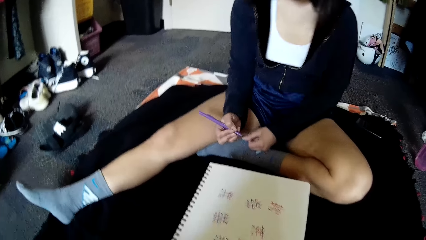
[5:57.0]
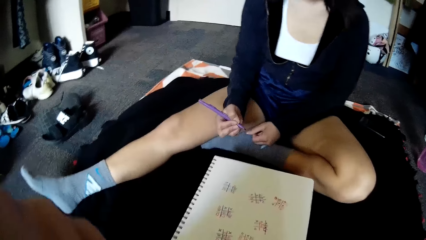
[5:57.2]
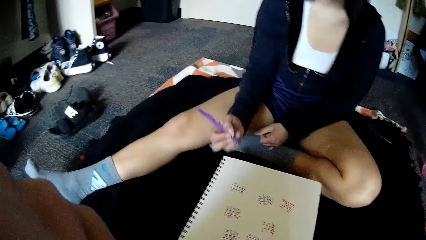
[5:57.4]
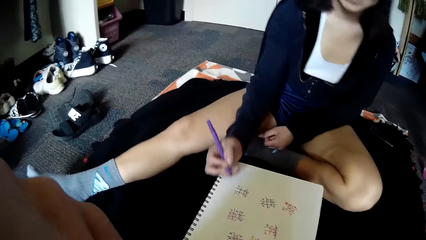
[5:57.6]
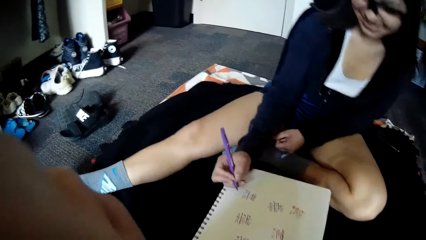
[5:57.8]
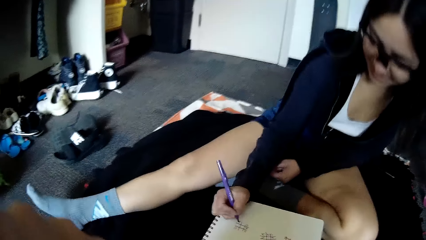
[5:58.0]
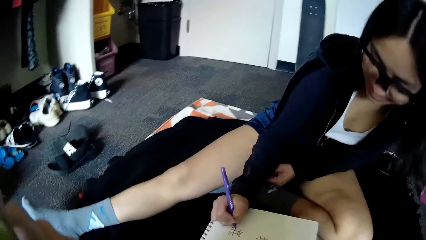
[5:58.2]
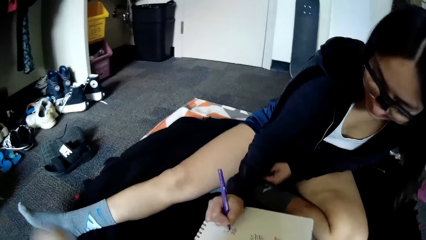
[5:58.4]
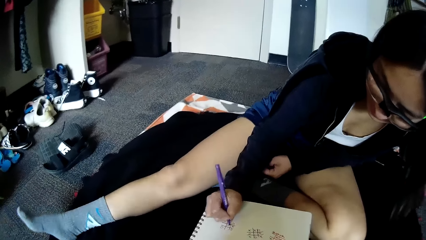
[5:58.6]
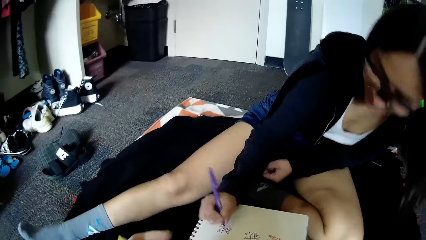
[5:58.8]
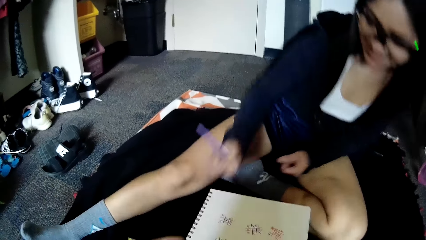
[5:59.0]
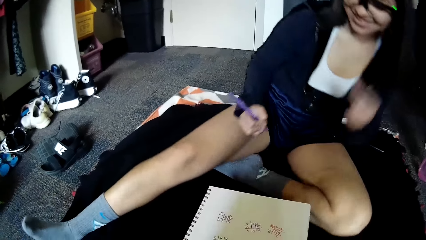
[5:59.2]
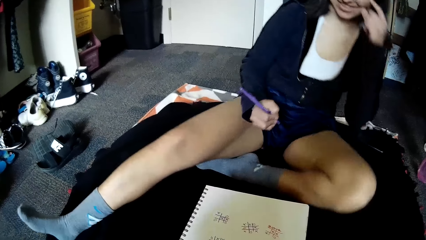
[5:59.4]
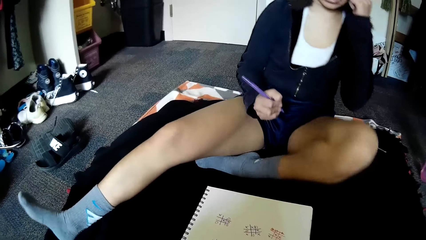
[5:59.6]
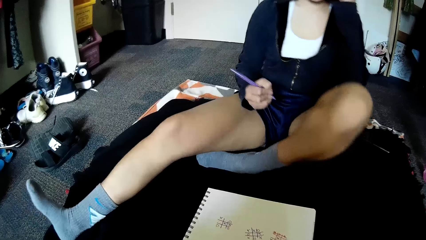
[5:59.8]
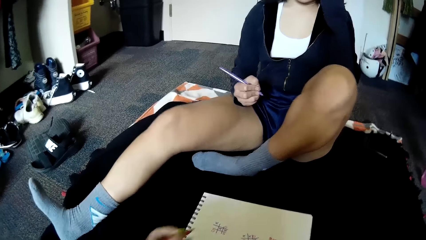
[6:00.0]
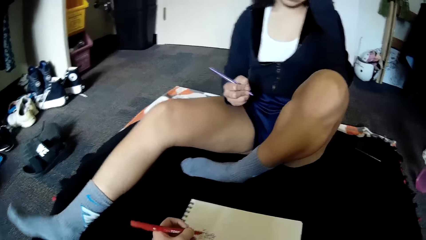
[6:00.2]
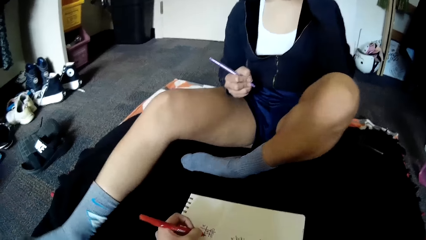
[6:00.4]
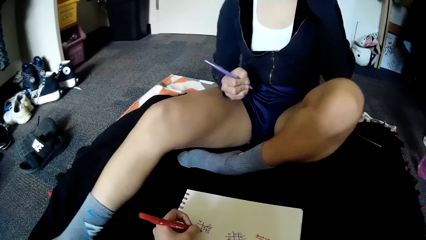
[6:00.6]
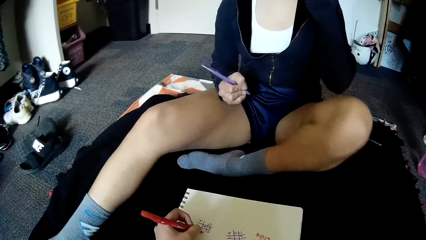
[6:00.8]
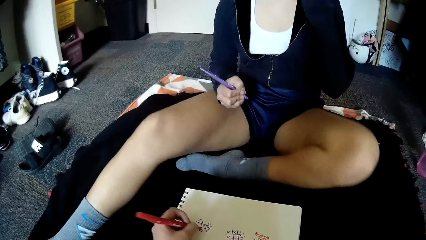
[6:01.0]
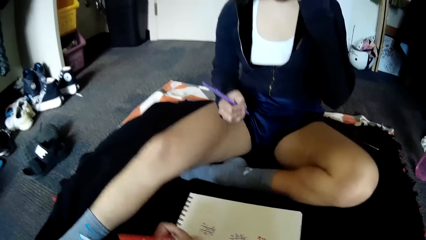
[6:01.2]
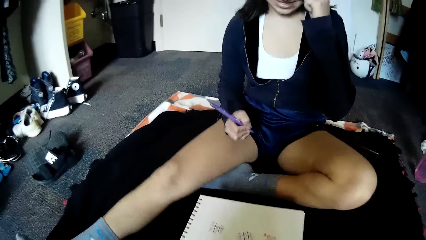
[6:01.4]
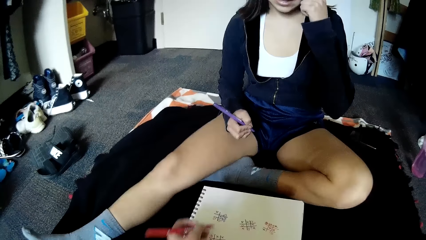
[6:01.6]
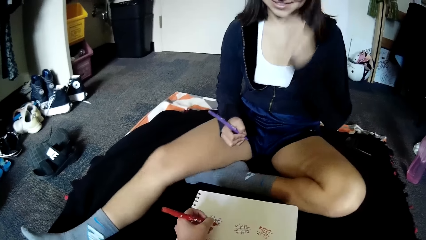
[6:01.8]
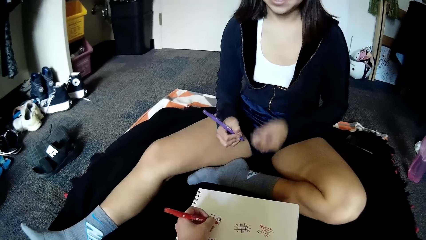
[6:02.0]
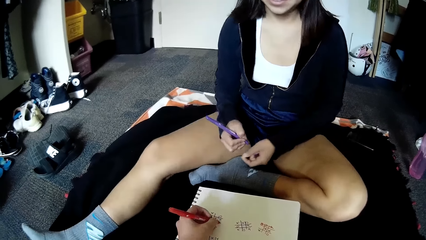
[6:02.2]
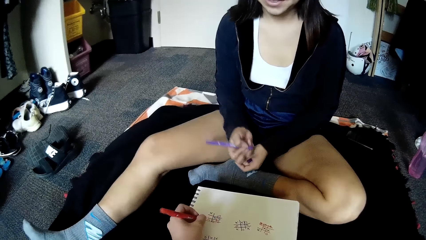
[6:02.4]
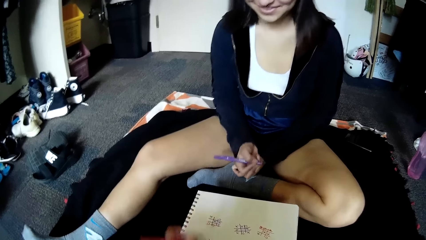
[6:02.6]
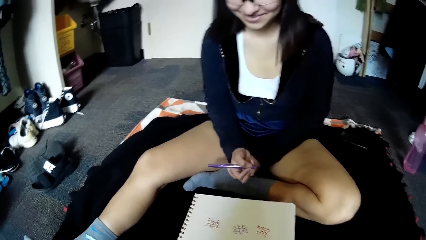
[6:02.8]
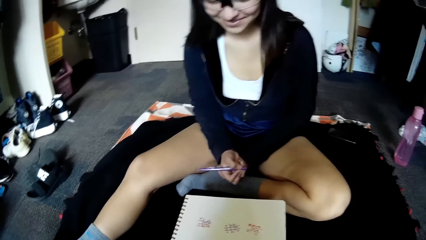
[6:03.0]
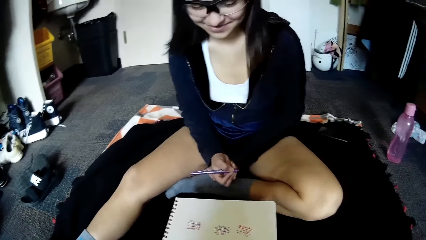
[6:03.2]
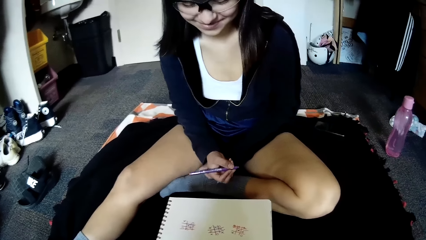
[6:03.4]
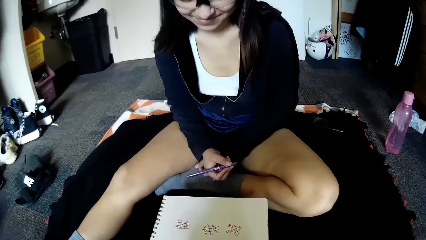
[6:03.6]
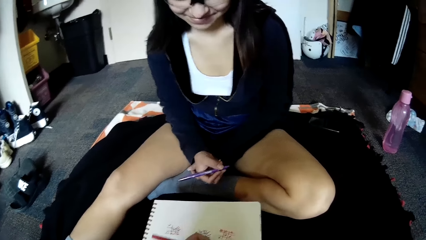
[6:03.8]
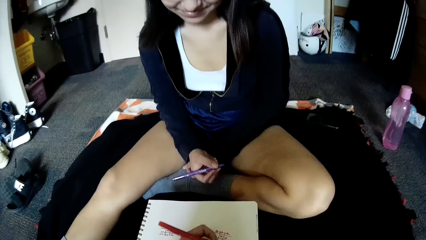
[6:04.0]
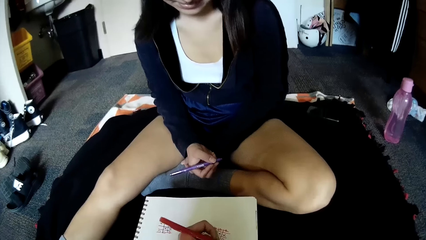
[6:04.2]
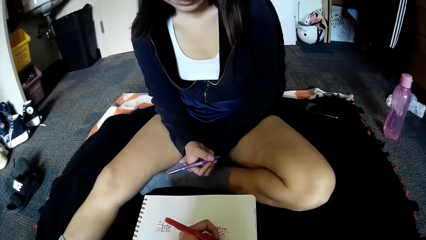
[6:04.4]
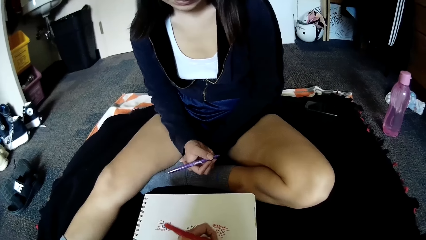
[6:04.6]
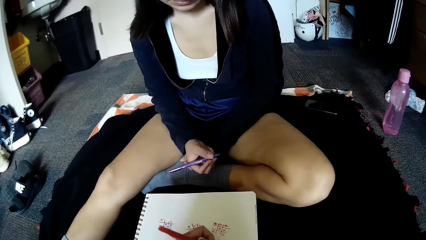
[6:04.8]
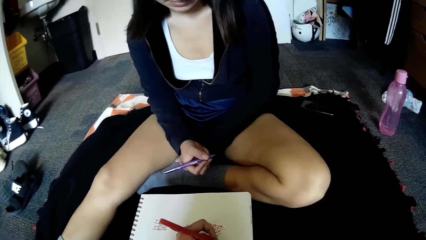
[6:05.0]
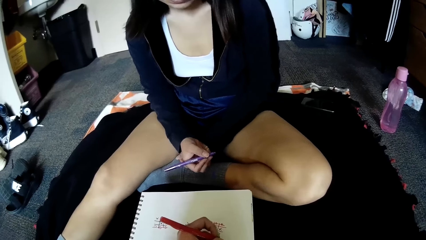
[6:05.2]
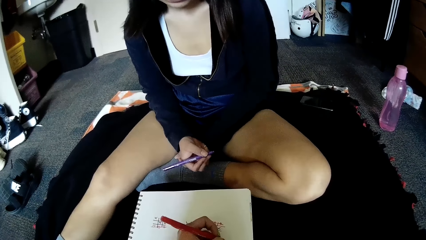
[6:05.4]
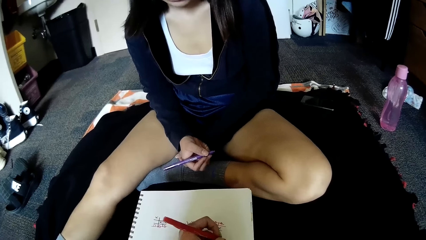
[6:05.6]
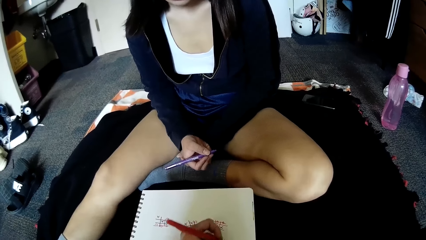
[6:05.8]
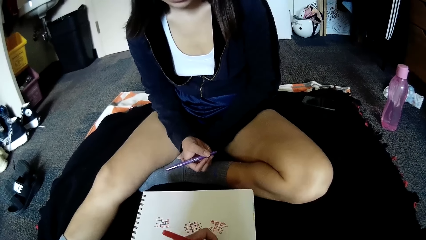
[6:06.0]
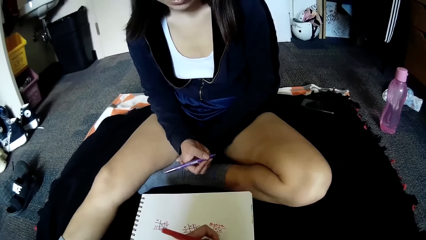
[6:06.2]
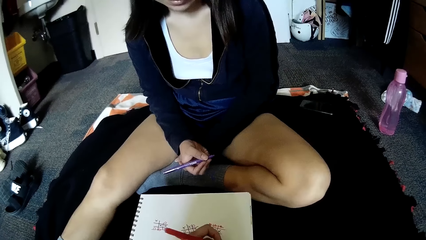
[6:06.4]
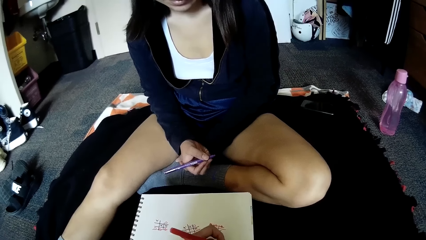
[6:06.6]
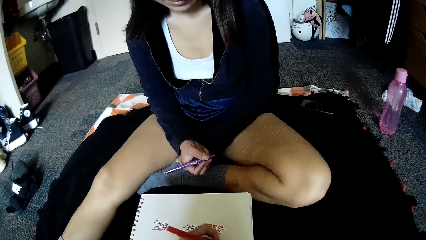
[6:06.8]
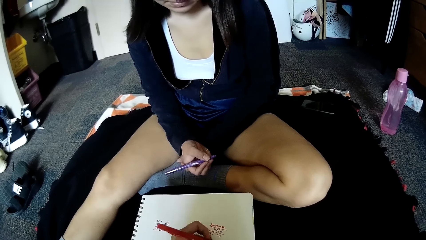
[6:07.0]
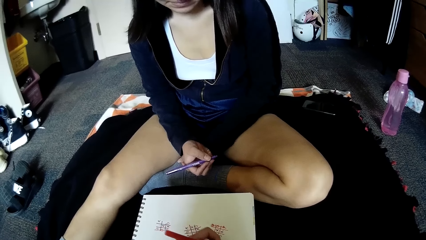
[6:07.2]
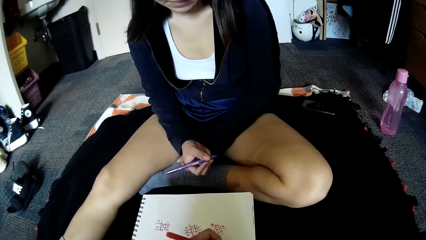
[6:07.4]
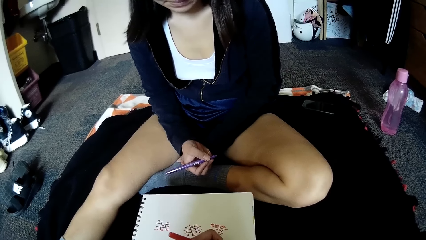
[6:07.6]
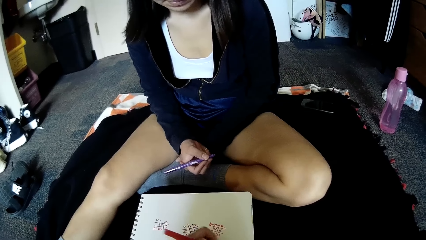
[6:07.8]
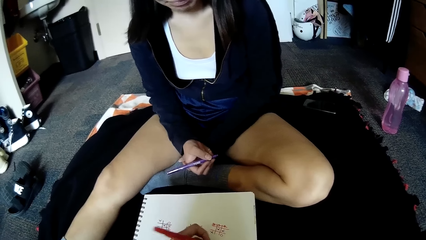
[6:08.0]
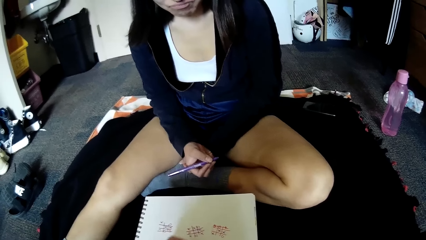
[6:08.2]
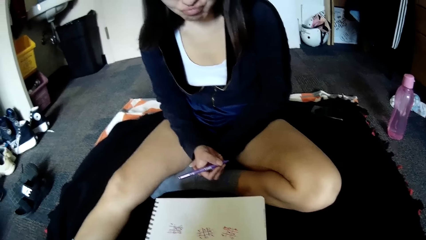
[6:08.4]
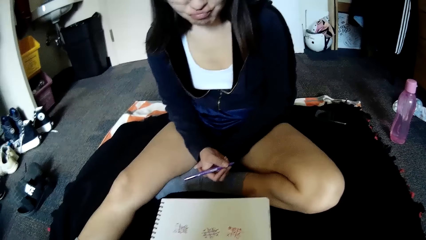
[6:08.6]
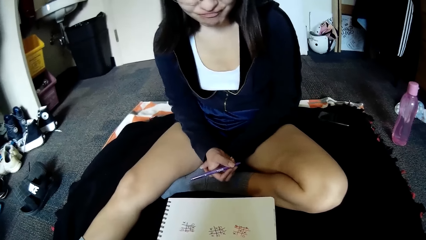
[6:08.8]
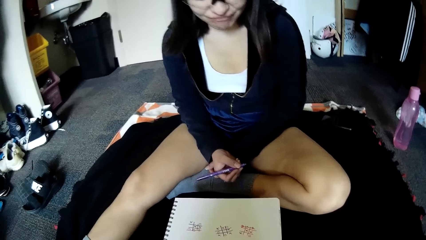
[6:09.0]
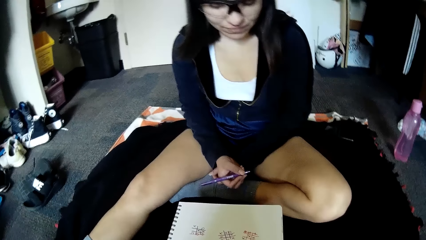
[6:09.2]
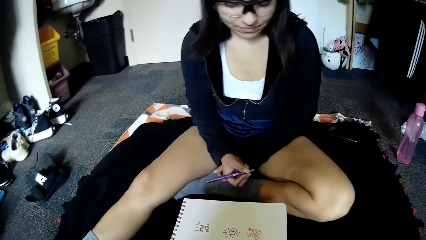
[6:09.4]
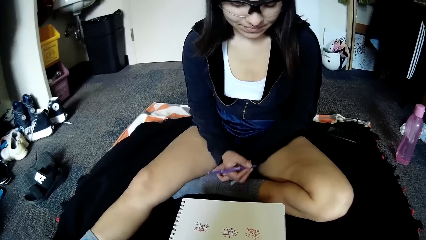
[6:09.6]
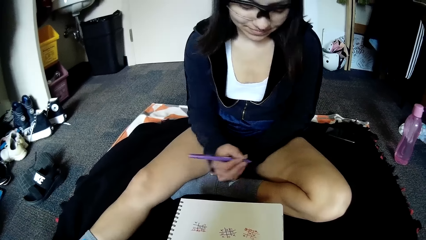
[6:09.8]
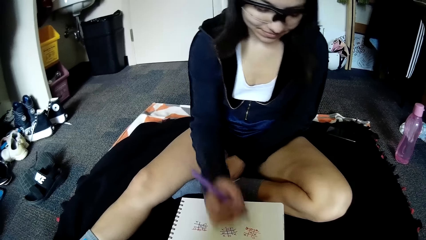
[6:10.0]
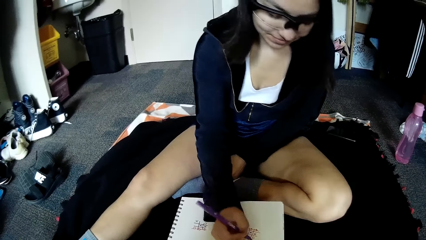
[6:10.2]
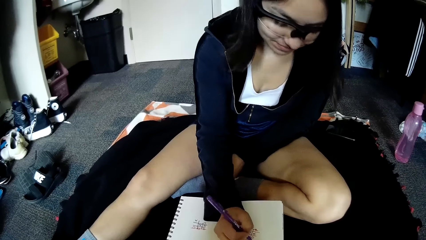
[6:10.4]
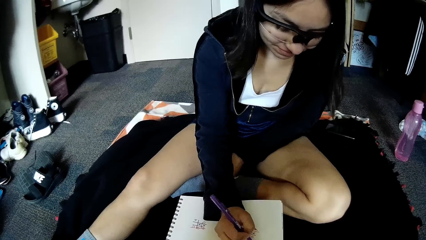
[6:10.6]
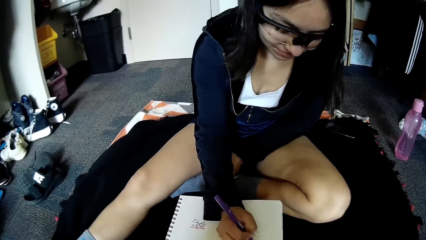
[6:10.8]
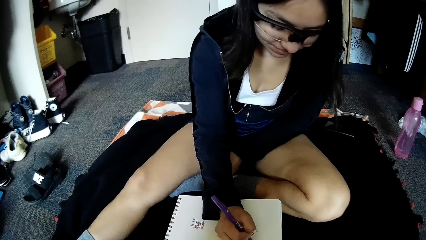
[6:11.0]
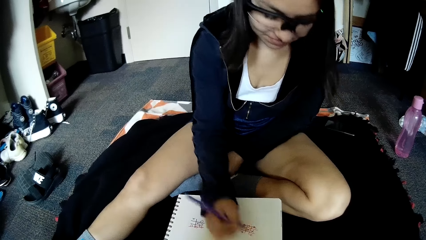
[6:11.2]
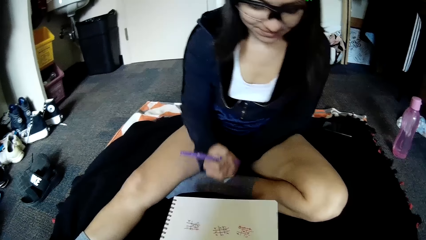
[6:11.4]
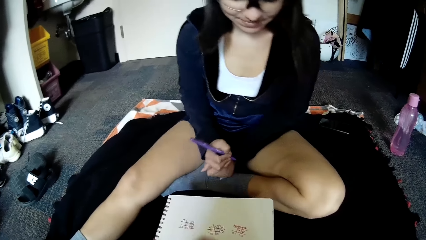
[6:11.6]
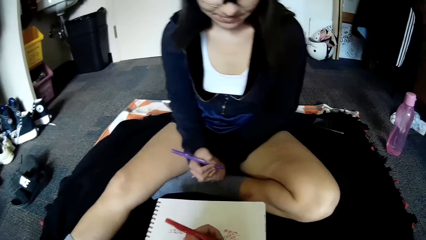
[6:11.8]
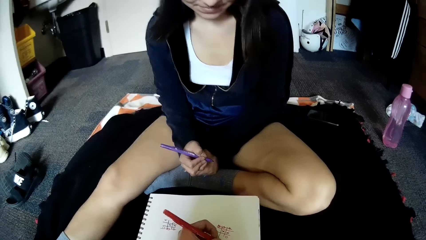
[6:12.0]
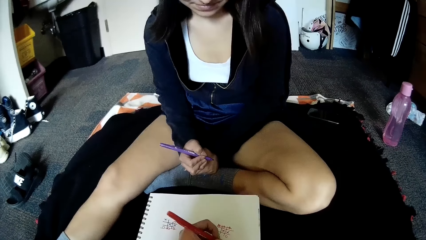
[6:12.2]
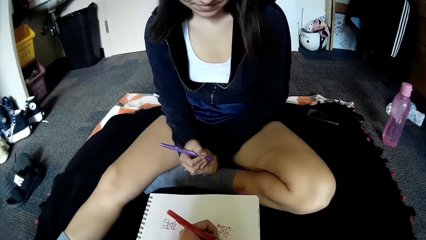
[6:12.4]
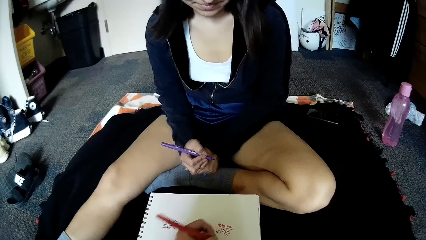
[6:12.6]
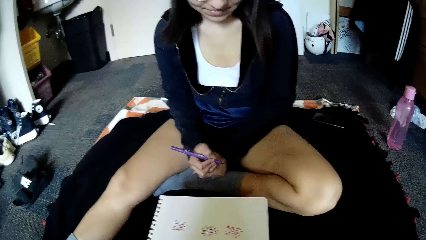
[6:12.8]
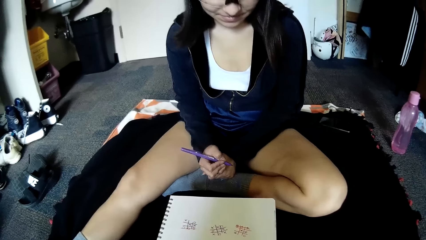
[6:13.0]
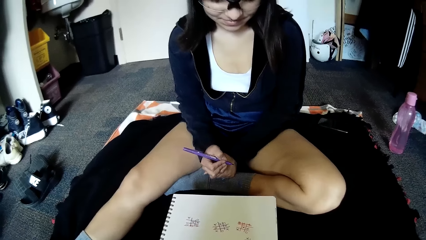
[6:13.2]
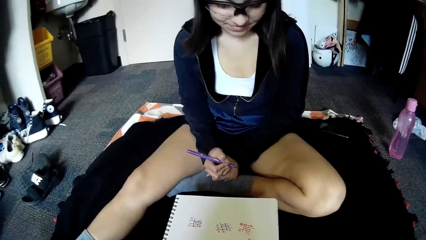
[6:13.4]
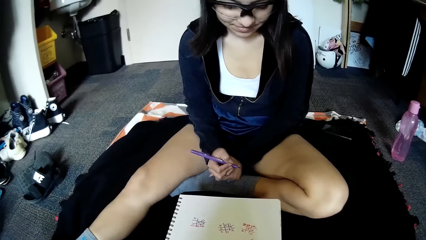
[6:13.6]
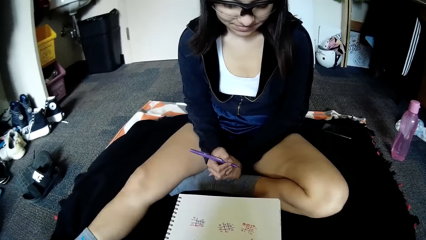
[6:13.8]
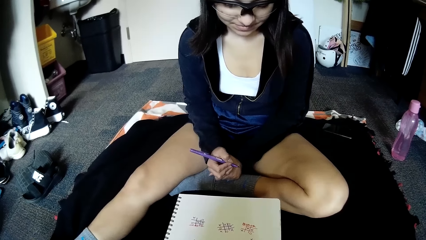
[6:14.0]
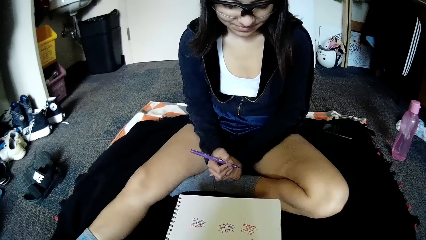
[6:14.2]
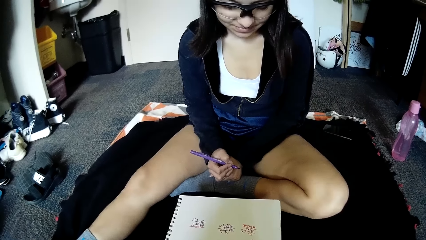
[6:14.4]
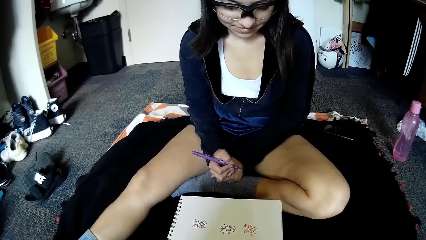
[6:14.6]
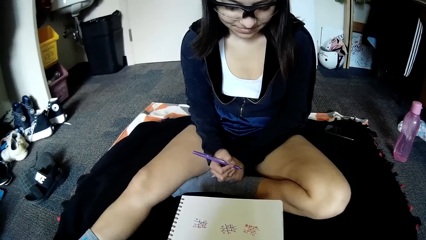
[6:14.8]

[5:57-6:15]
The camera wearer converses with the woman. The woman writes in the grid of squares on the paper with the purple pen in her right hand and adjusts her glasses. The camera wearer writes in the grid of squares on the paper with the red pen in her left hand. She strikes a line through the grid of squares on the paper with the red pen in her left hand. She draws a grid of squares on the paper with the red pen in her left hand. She converses with the woman. The woman writes in the grid of squares on the paper with the purple pen in her right hand. The camera wearer writes in the grid of squares on the paper with the red pen in her left hand.
